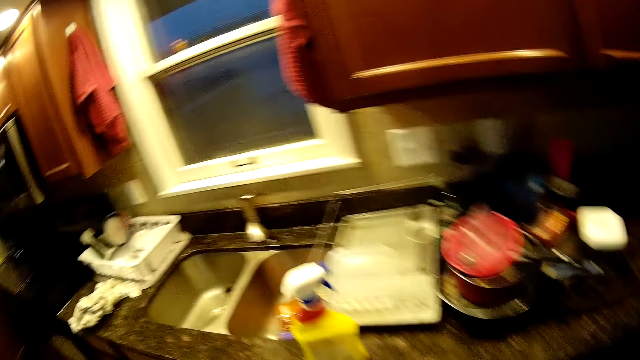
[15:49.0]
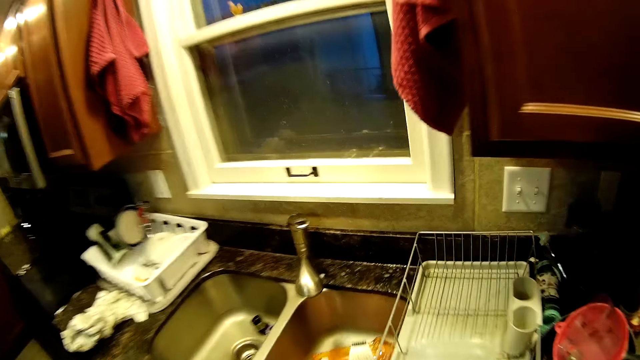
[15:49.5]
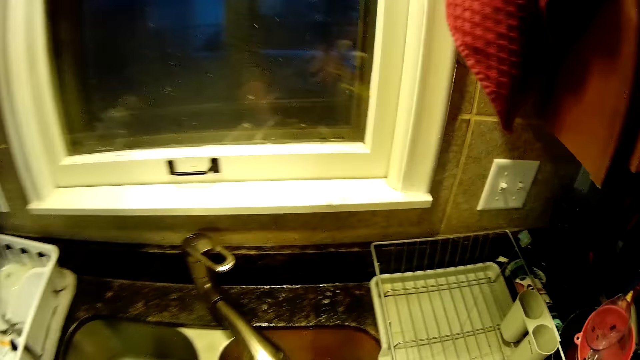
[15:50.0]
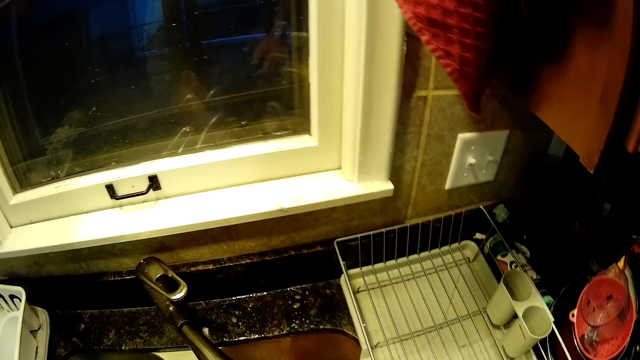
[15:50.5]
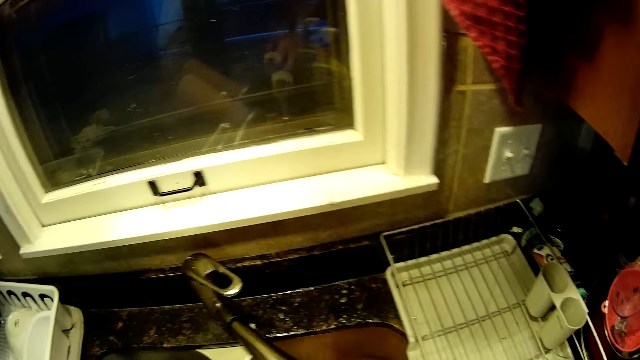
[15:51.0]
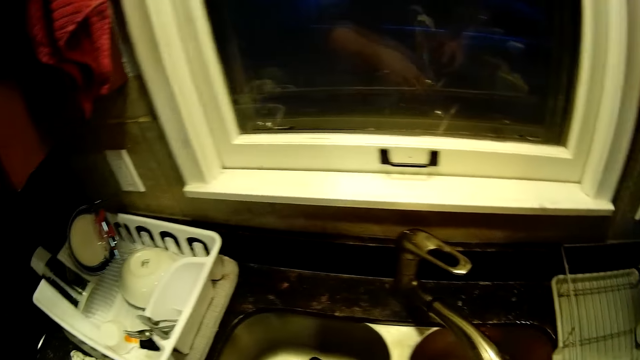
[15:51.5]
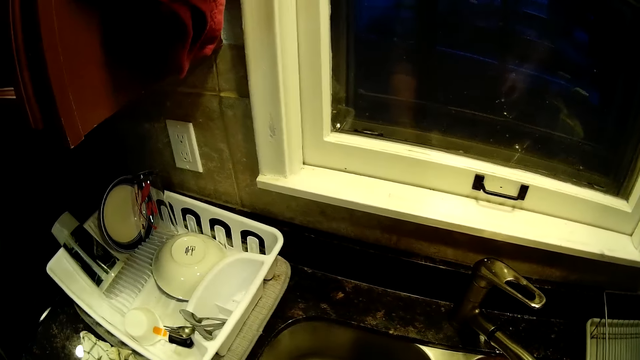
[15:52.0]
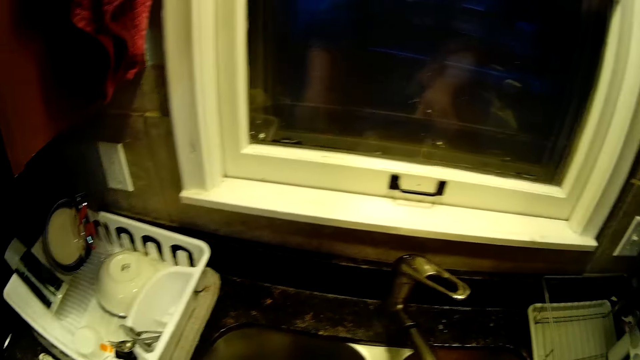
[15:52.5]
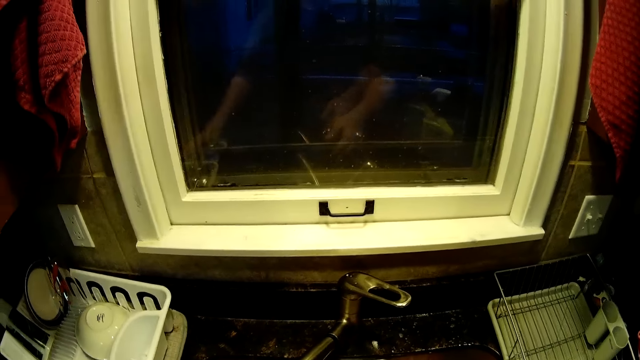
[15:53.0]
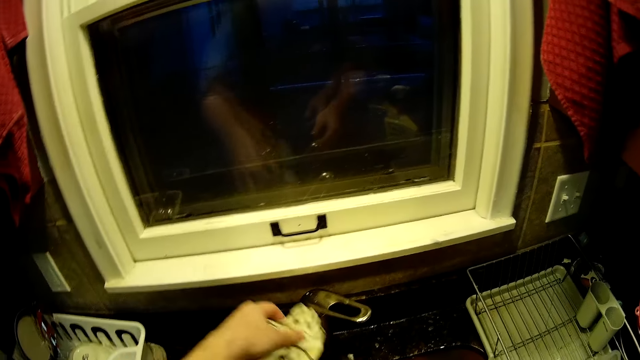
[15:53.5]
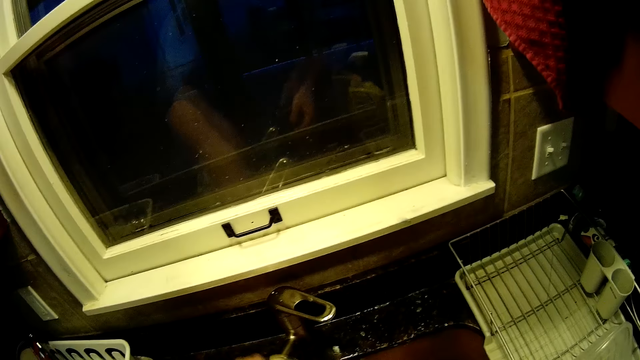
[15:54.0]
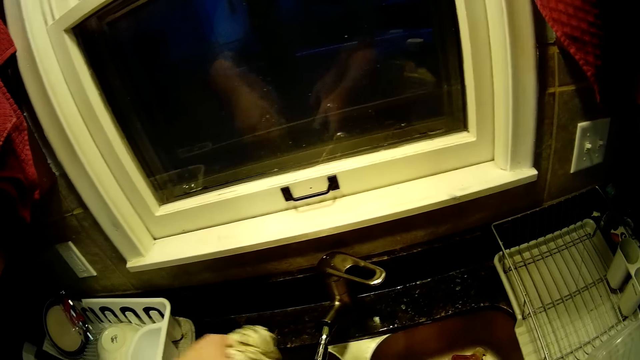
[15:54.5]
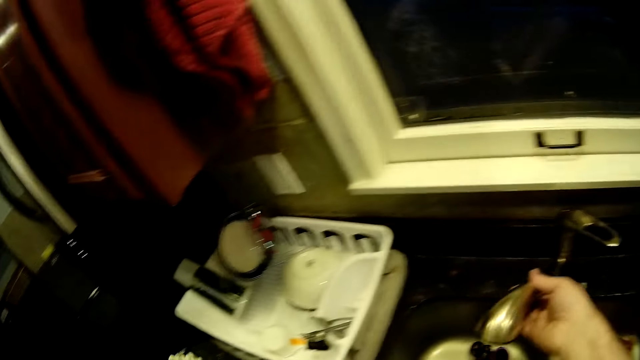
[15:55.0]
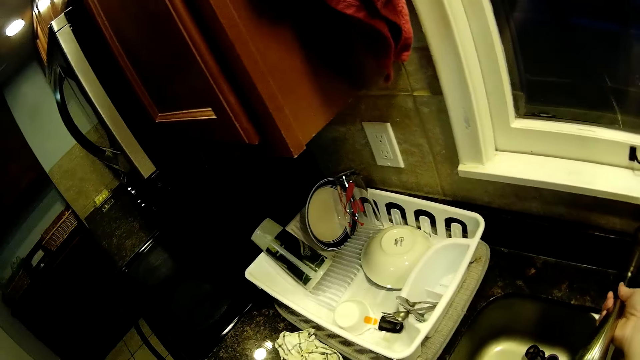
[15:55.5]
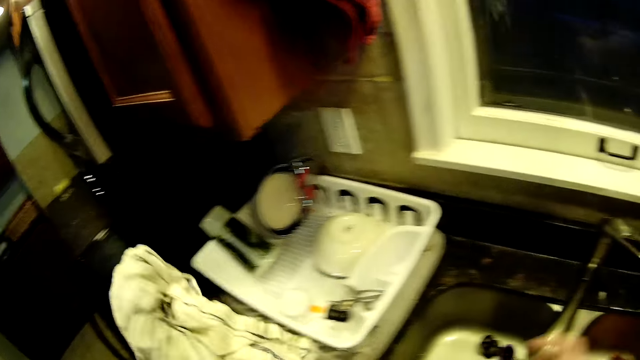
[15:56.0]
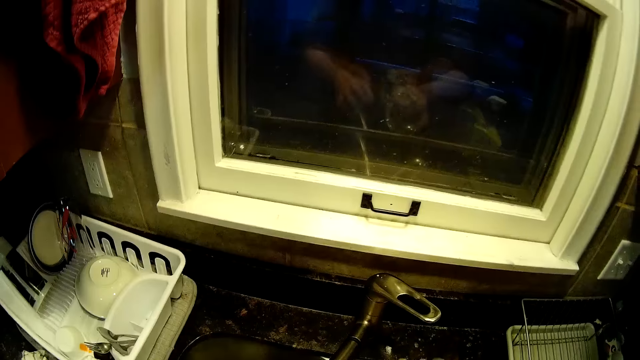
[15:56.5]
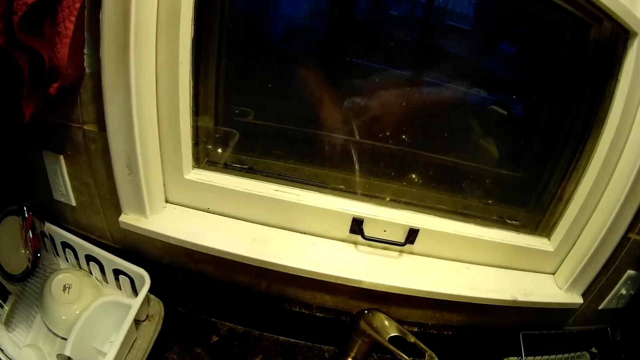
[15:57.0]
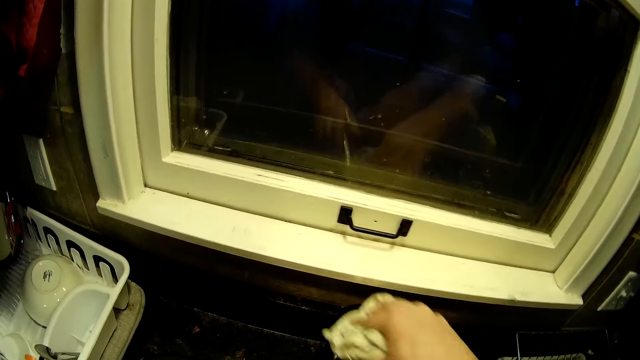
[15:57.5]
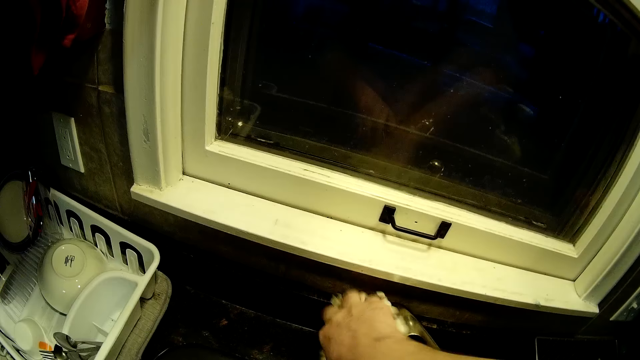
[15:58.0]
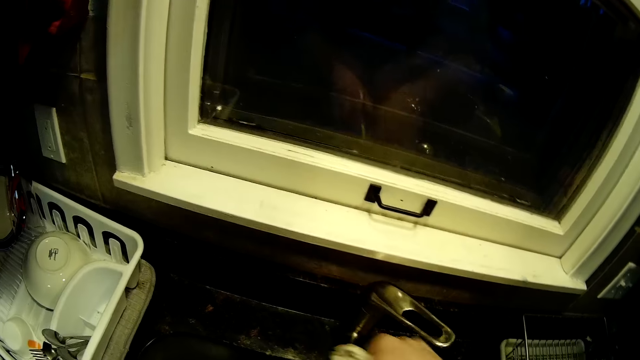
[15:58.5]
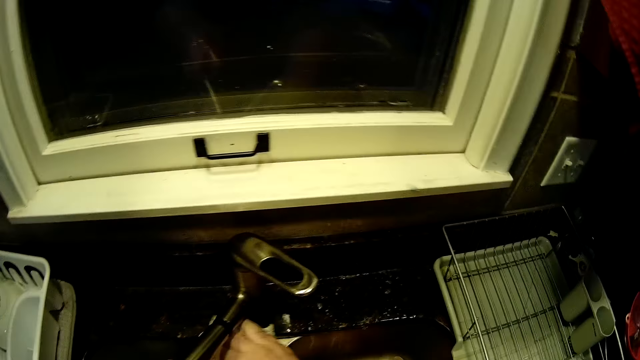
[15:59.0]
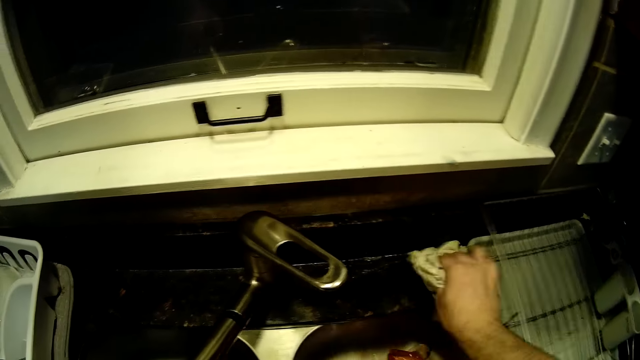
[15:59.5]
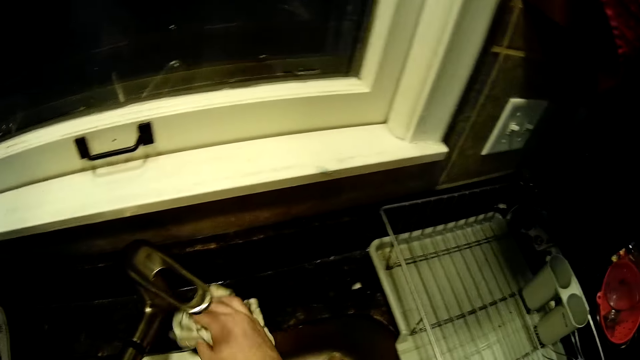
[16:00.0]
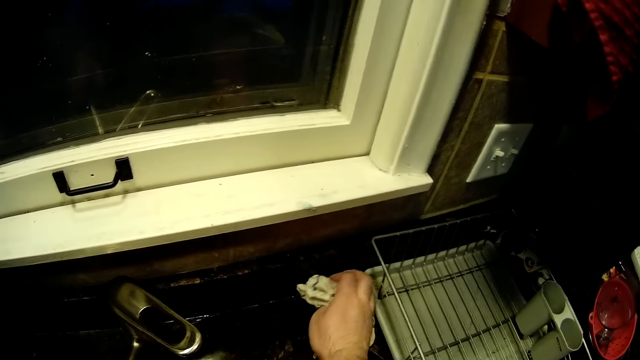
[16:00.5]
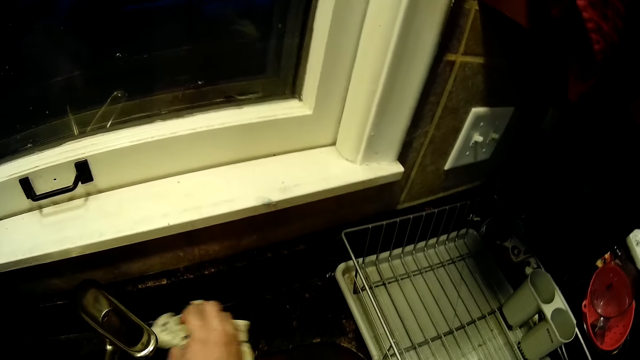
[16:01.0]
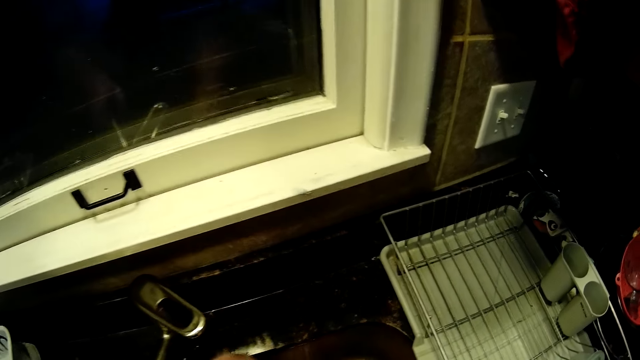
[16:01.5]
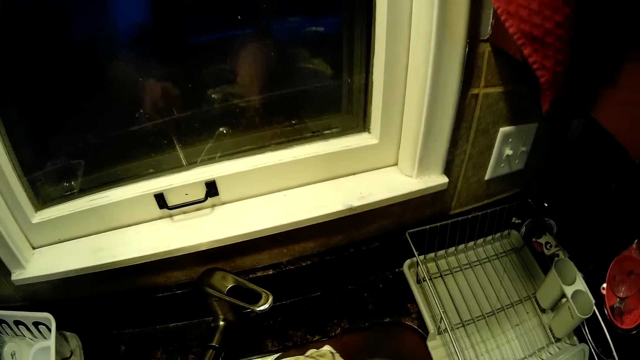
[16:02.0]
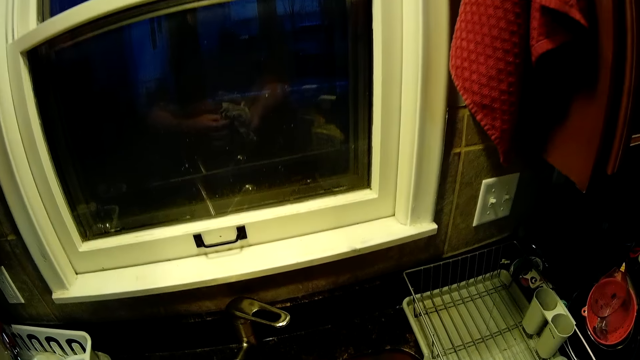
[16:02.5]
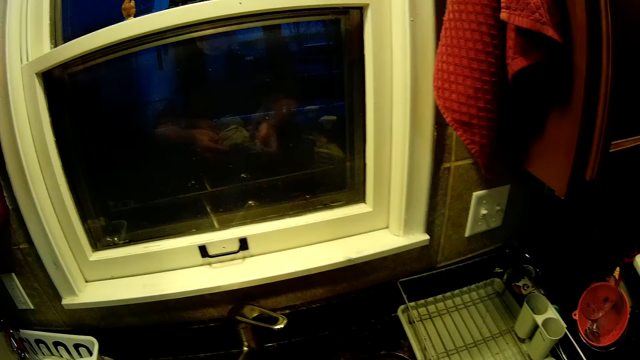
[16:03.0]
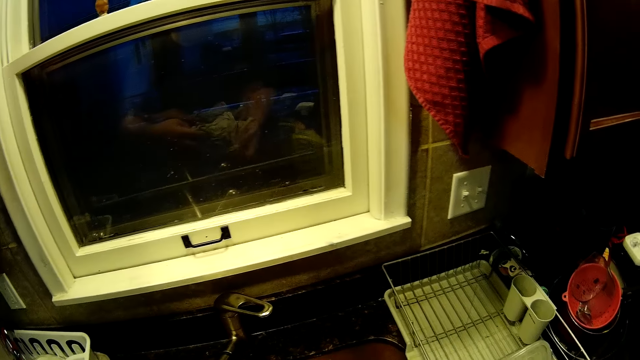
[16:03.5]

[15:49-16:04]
The camera wearer does something. They pick up the brush from the sink. They open the tap. They wash the towel. They close the tap. They pick up a towel. They wipe the faucet. They wet the towel. They wipe the sink. They wipe the counter.

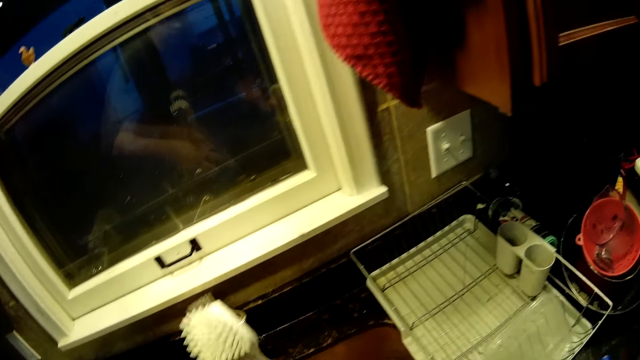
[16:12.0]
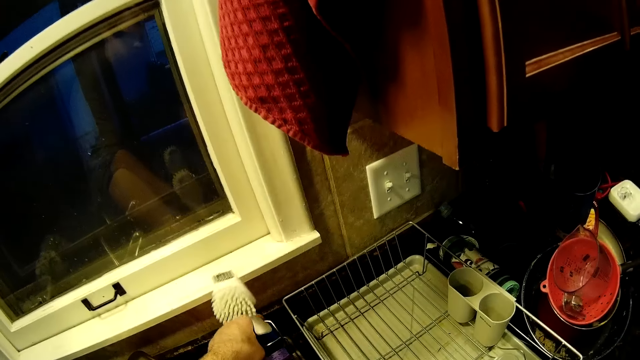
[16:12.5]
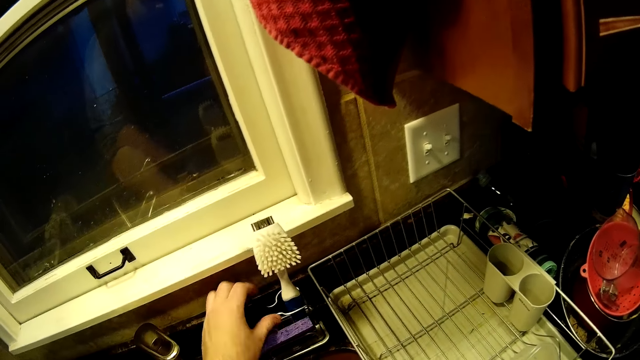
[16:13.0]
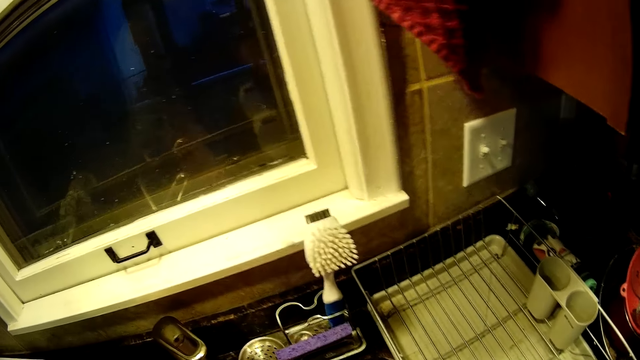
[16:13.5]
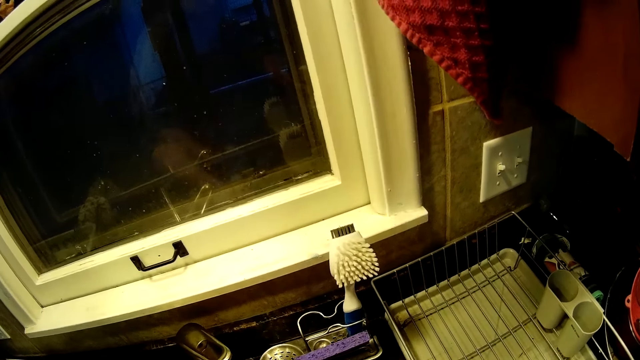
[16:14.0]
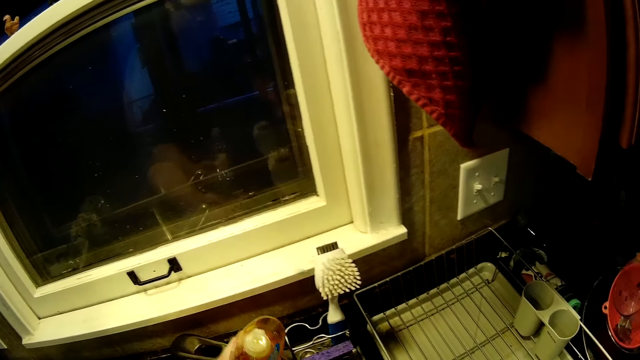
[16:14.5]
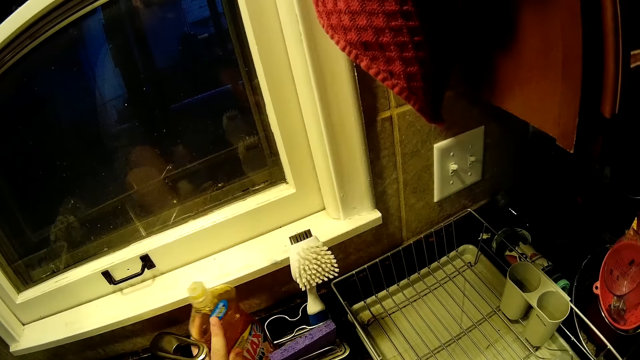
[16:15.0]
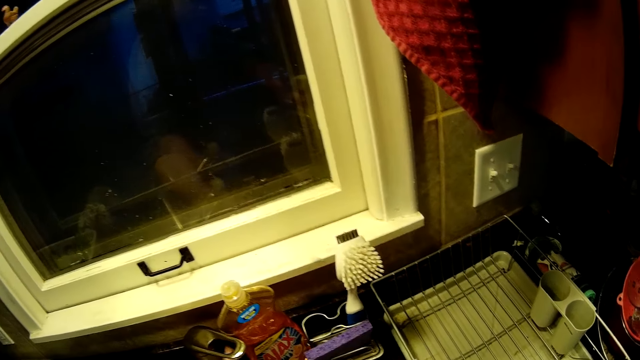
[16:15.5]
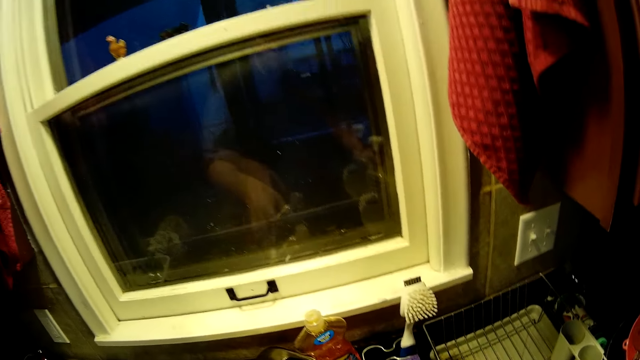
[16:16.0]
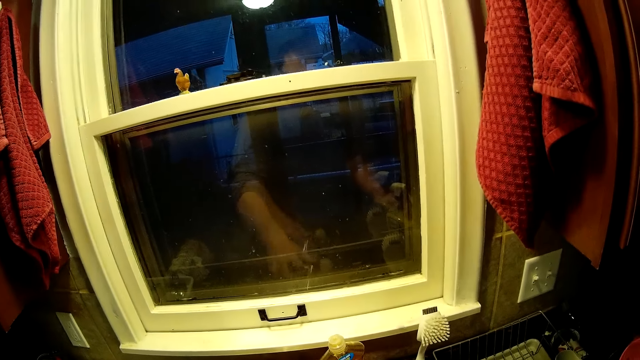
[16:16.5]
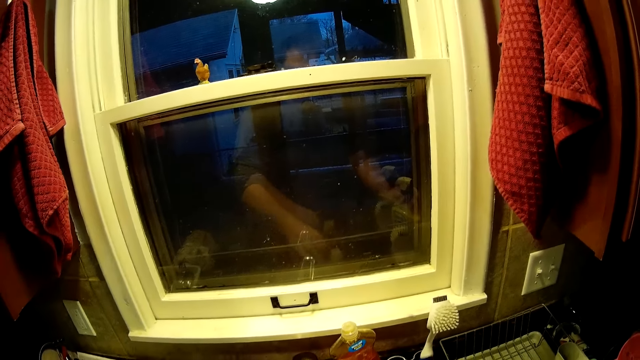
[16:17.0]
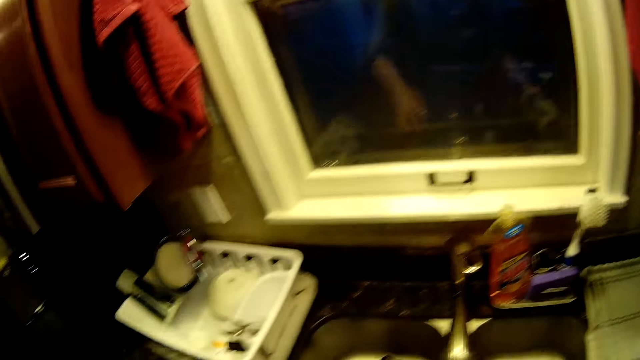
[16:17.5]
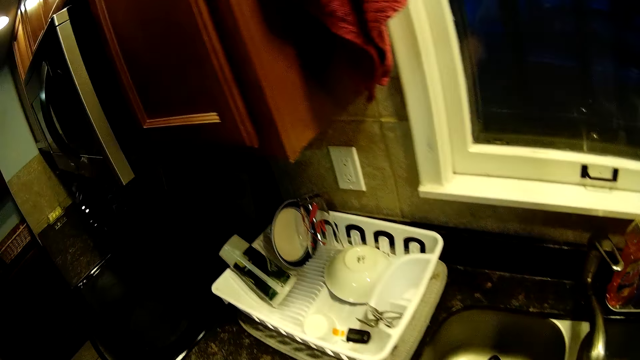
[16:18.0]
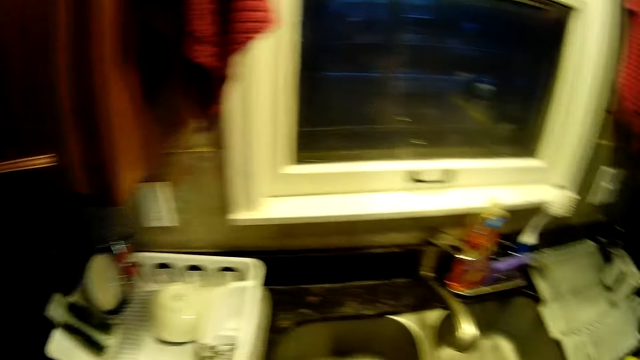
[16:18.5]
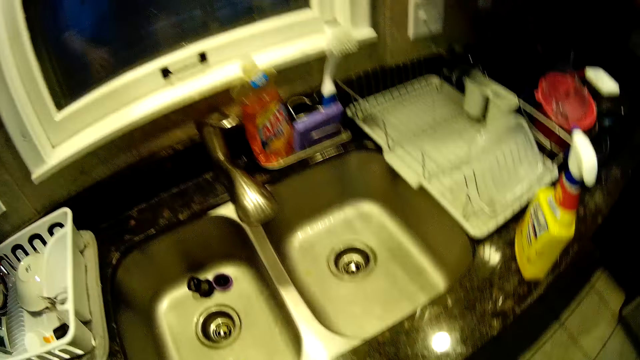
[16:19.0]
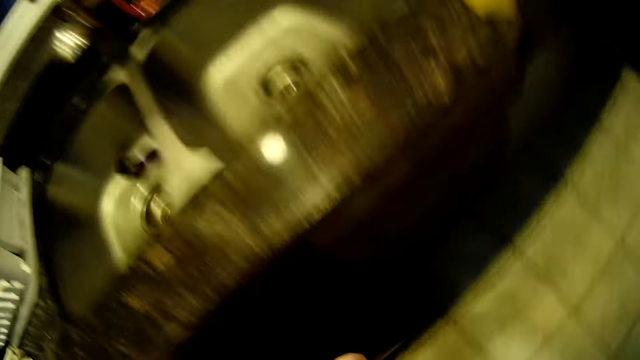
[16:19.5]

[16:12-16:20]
The camera wearer picks up the brush. They put the brush on the window. They place the brush holder on the counter. They put the soap on the window. They bend.
